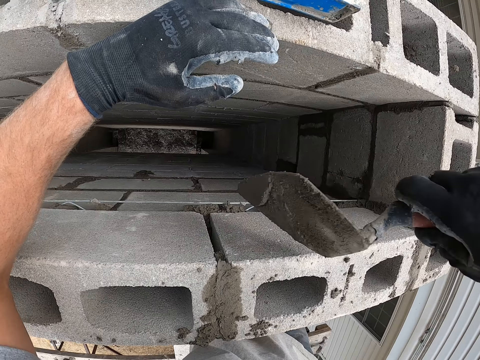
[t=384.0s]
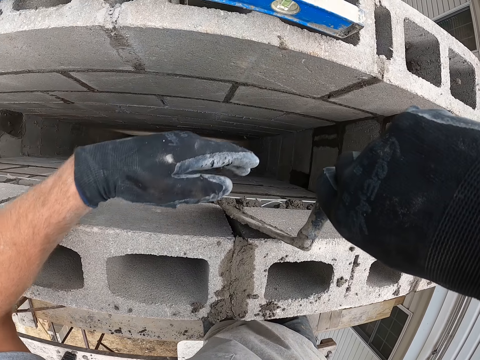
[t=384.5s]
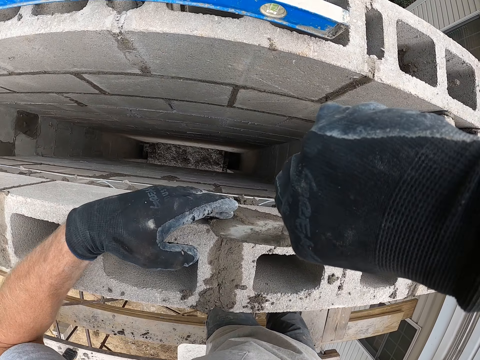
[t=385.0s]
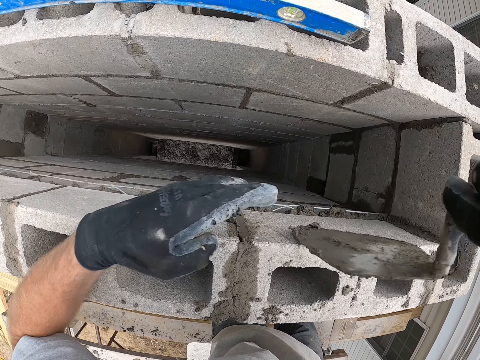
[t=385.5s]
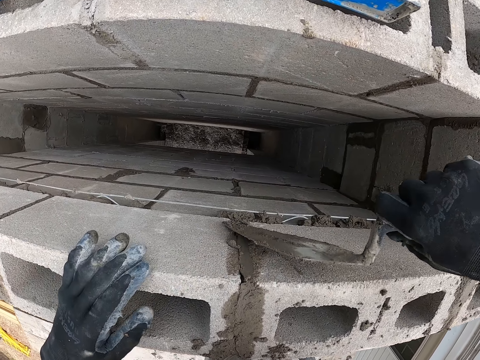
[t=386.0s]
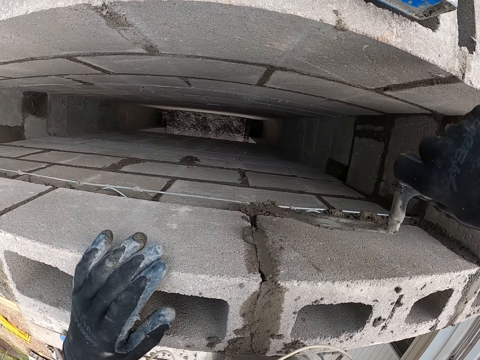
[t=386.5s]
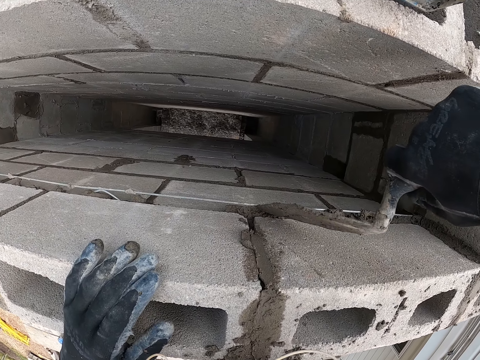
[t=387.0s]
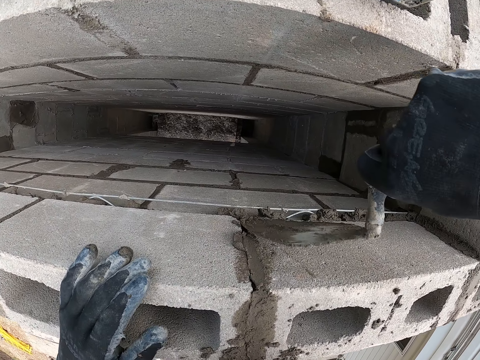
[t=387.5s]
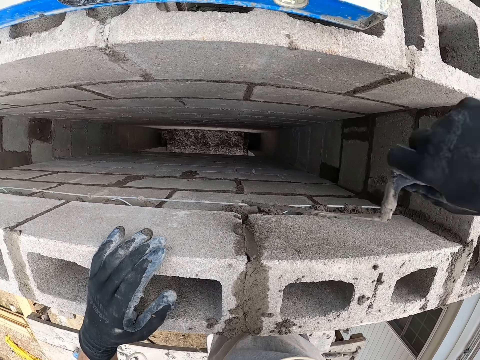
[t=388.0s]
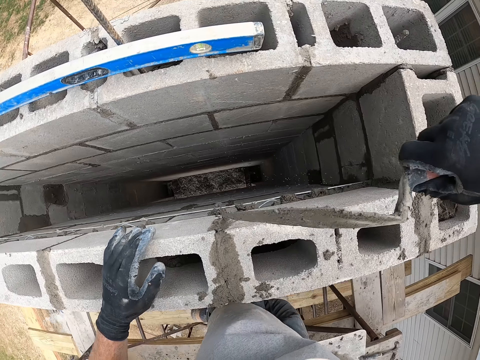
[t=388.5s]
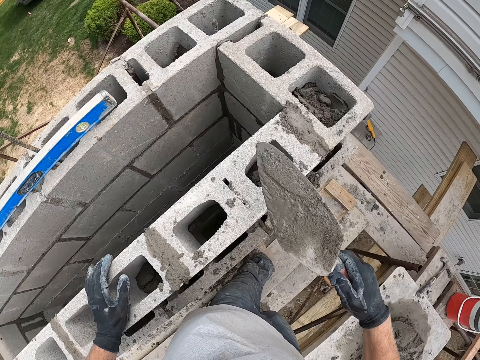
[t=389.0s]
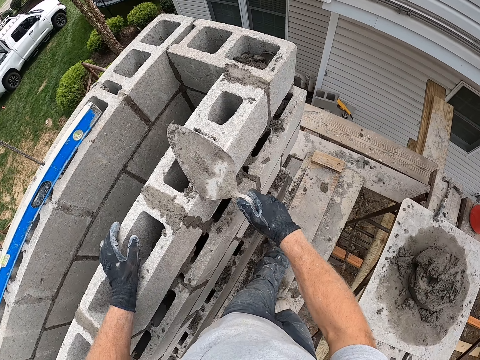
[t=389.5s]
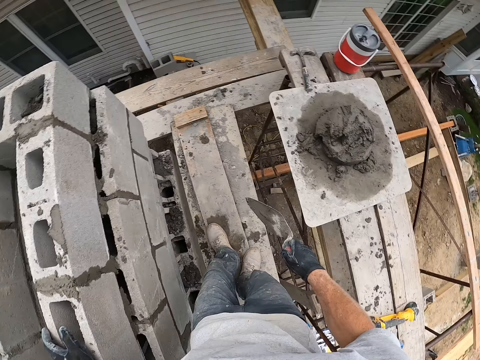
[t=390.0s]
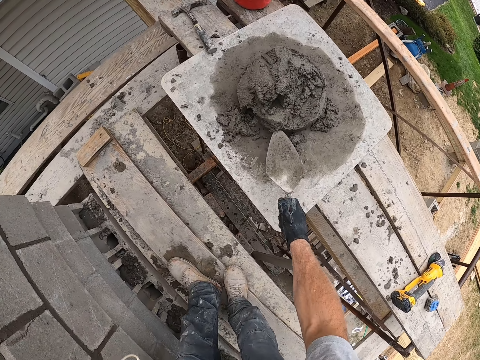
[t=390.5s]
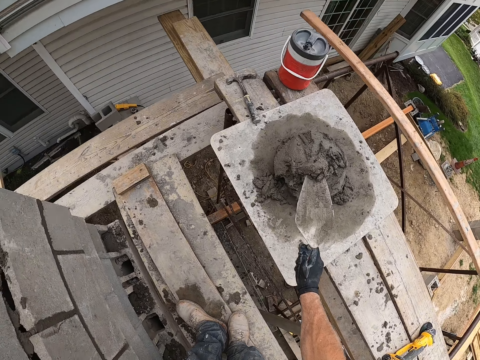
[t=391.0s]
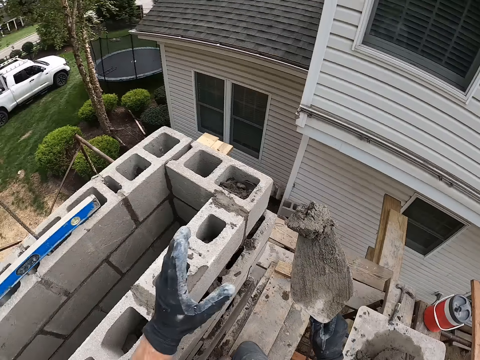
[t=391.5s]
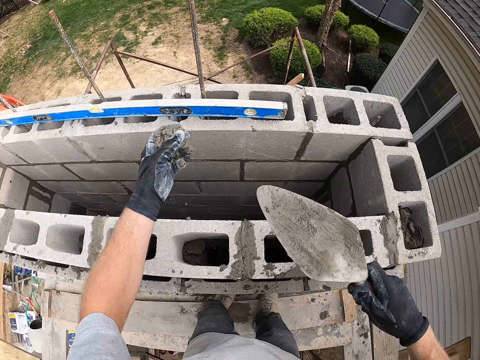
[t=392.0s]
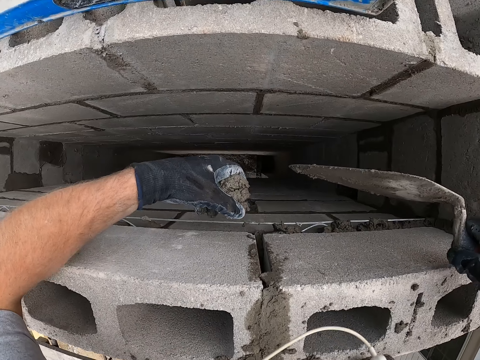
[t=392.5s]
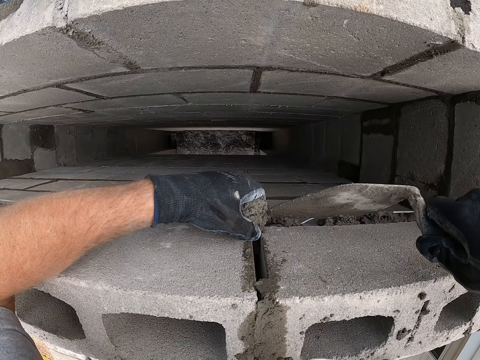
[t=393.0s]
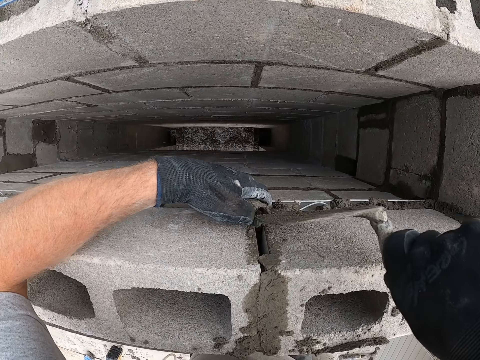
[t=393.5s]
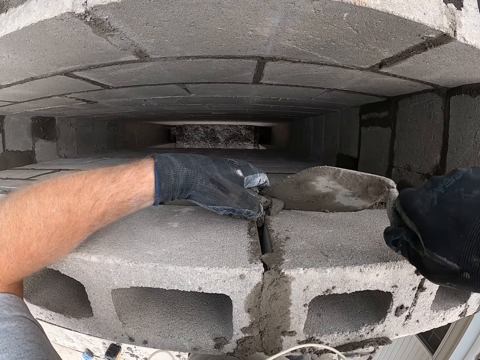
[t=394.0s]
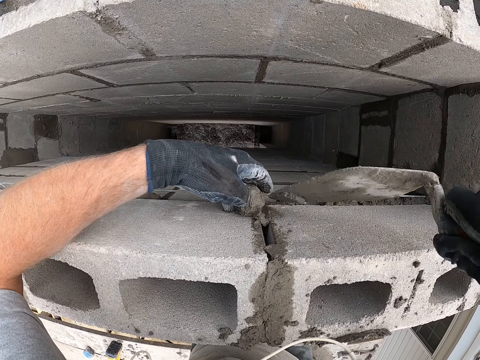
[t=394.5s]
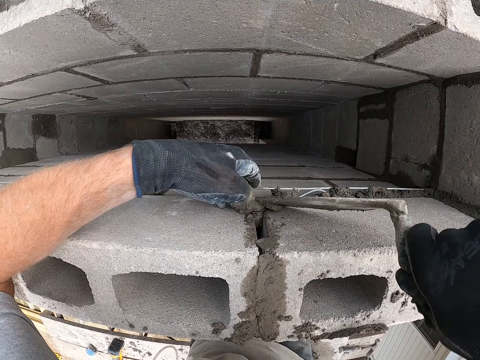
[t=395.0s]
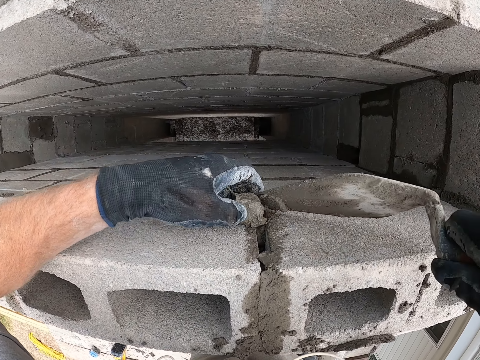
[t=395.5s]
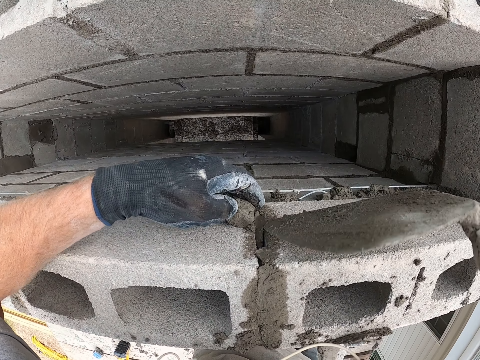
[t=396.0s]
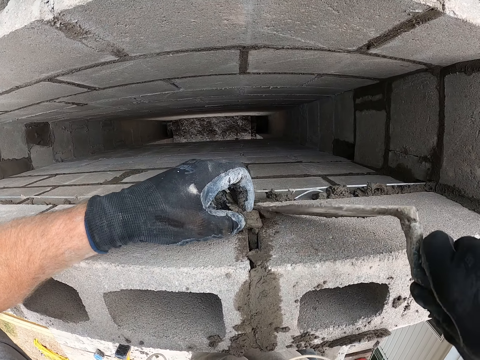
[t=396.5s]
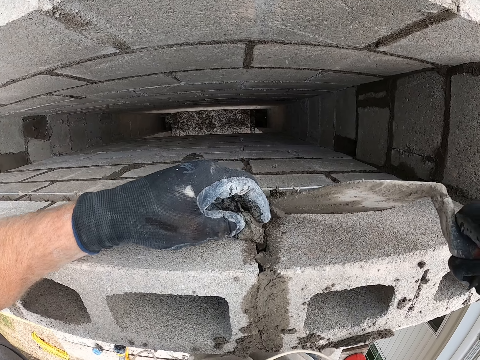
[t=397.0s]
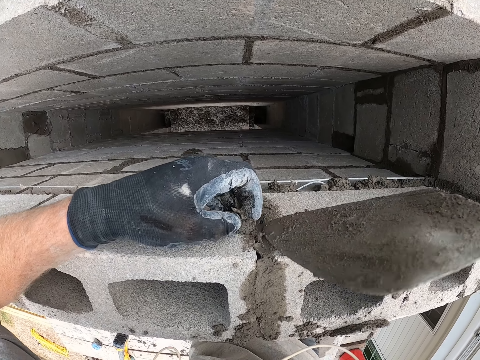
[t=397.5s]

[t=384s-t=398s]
The camera wearer touches the trowel blade. They fill the joint with mortar. They scrape mortar off the trowel through the block edge. They scoop mortar or concrete with the trowel. They collect the ball of mortar from the trowel. They fill the joint with mortar. They spread the concrete.

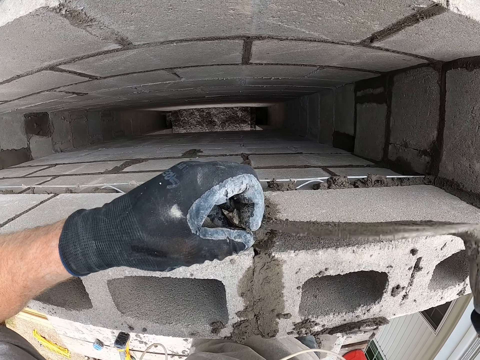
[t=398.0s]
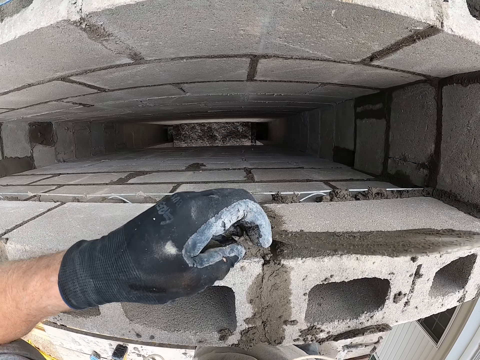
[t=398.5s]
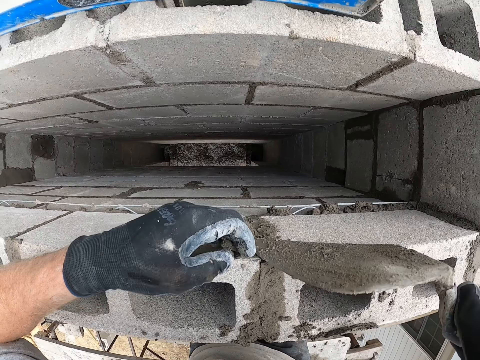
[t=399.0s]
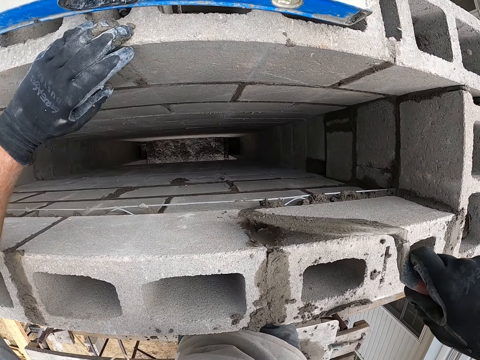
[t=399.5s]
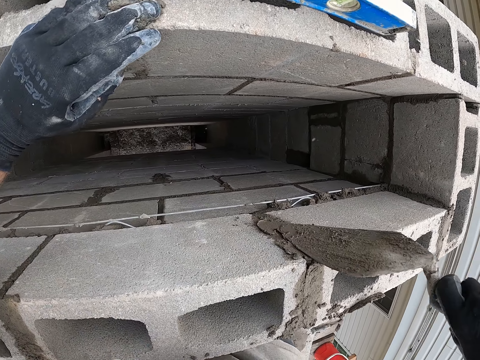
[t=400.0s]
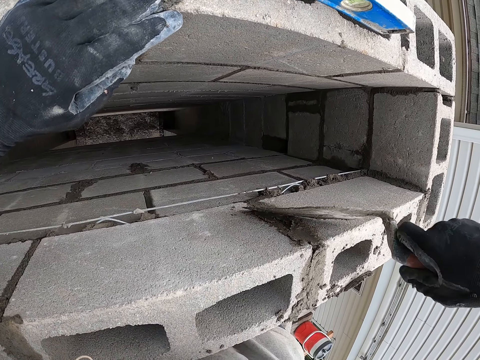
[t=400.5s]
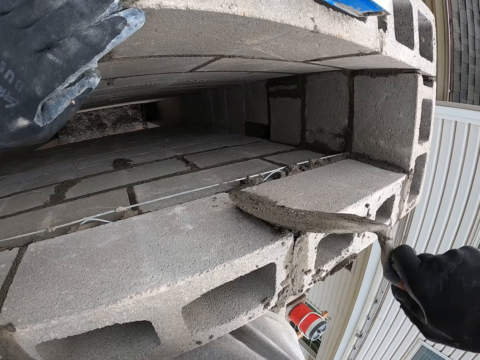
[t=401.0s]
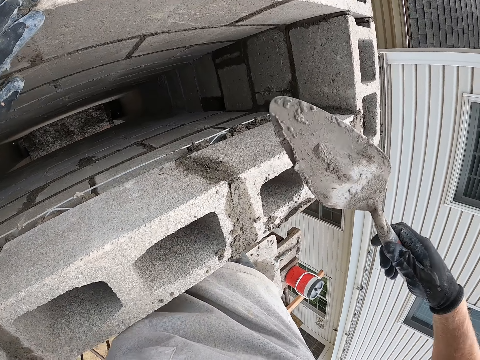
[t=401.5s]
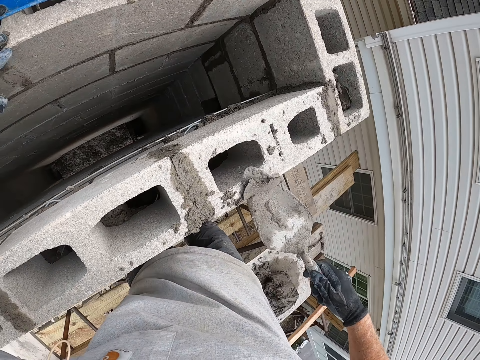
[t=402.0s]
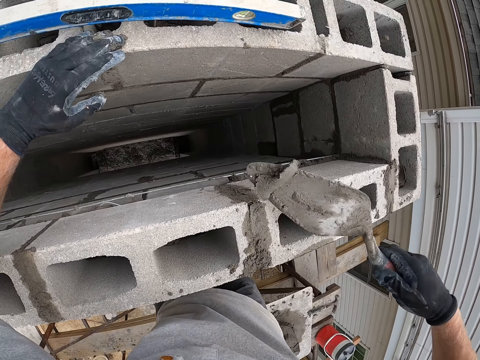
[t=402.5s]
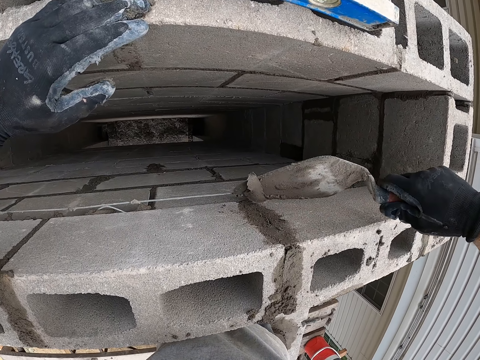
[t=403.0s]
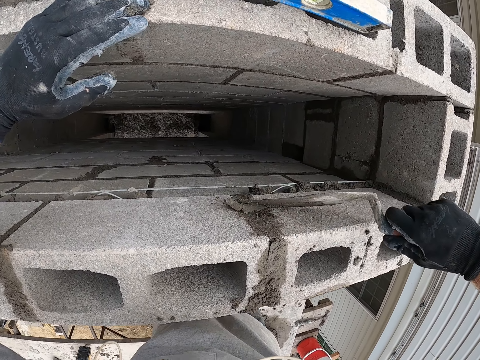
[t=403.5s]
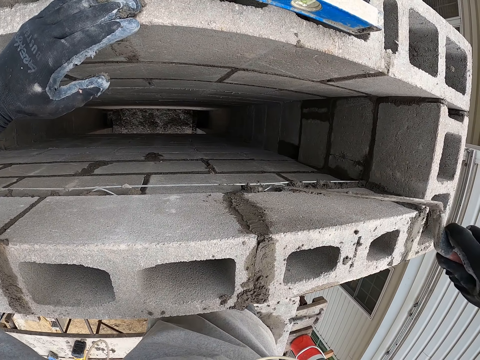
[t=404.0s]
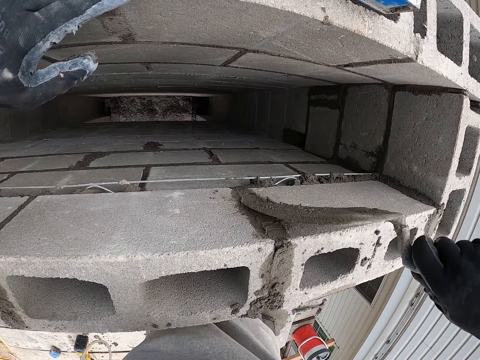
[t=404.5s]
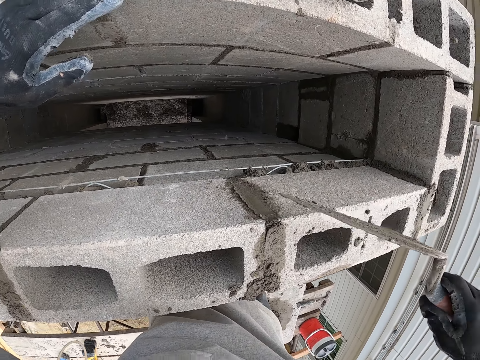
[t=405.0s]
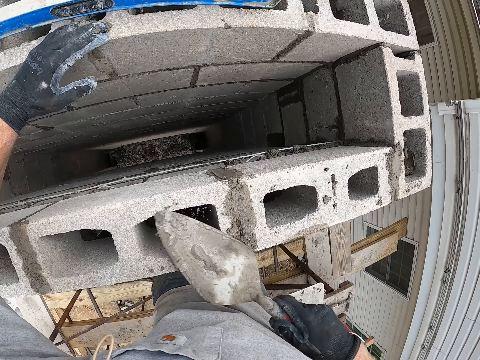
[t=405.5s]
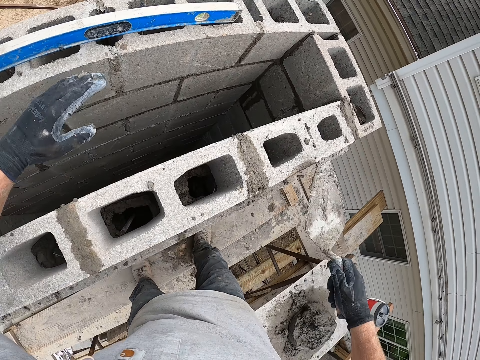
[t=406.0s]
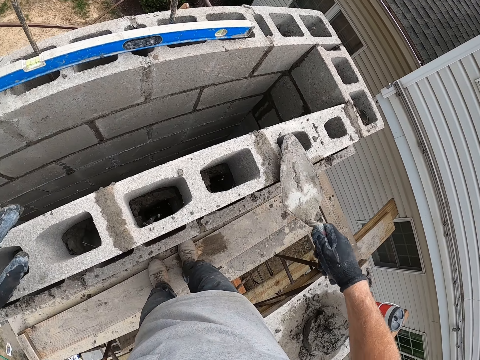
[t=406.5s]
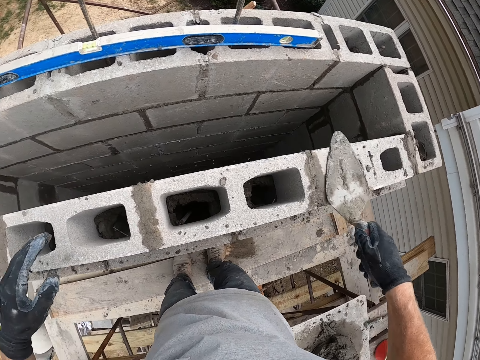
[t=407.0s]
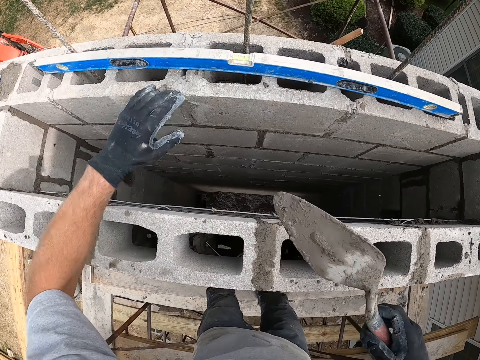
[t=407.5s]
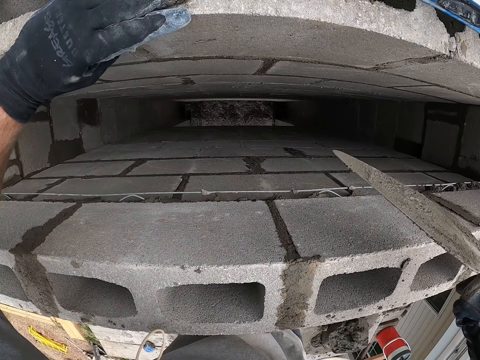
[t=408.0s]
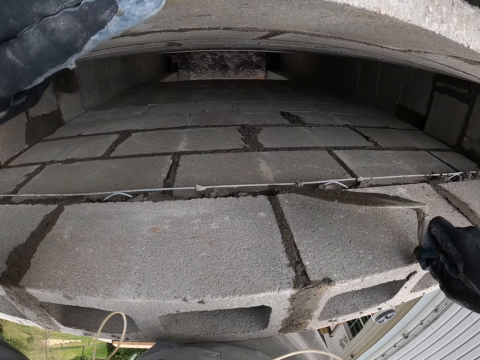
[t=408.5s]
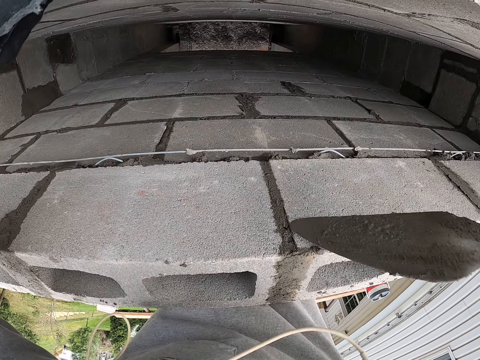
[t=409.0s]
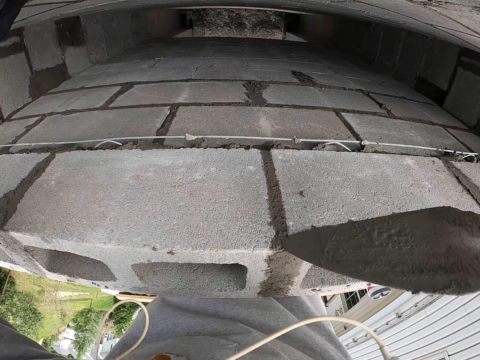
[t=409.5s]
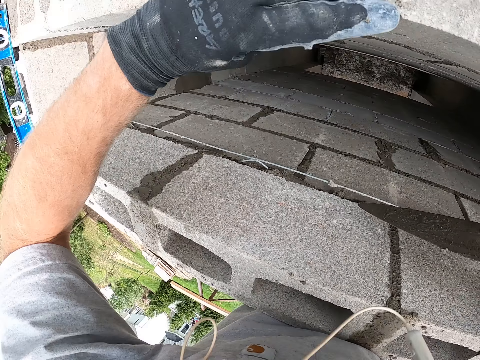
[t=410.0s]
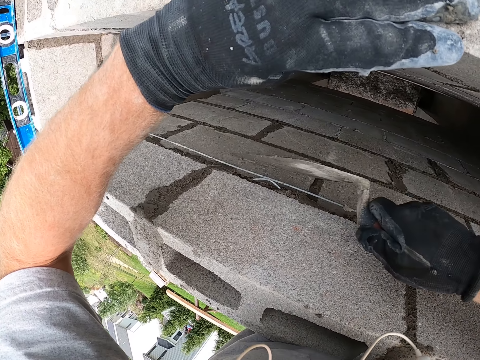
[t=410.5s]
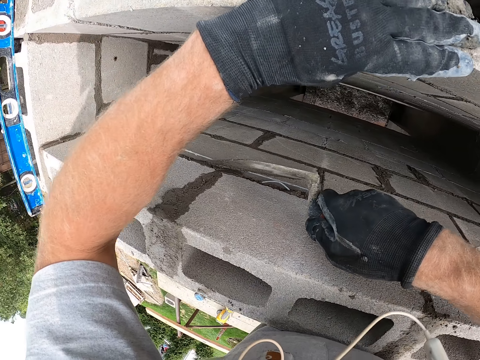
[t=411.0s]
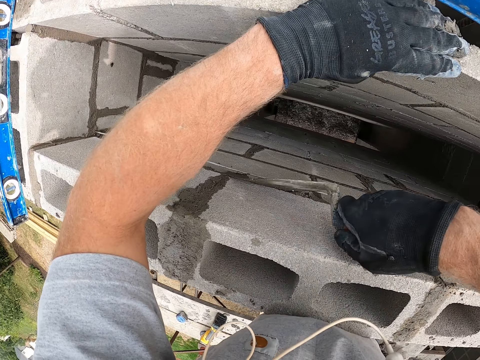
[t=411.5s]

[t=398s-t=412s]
The camera wearer rests his palm on a laid block.
